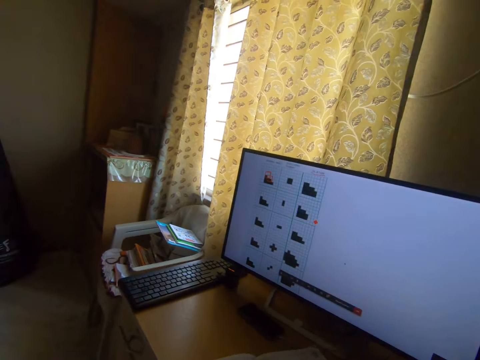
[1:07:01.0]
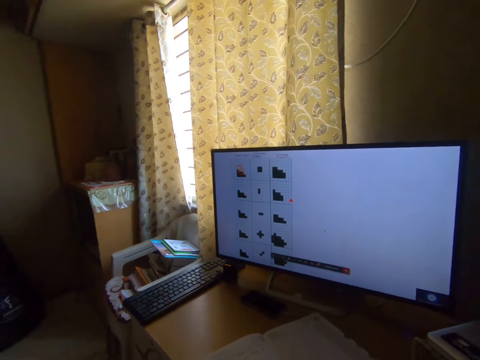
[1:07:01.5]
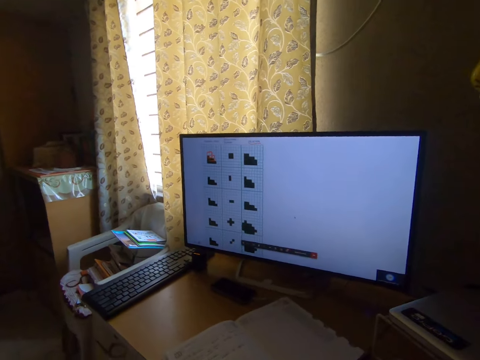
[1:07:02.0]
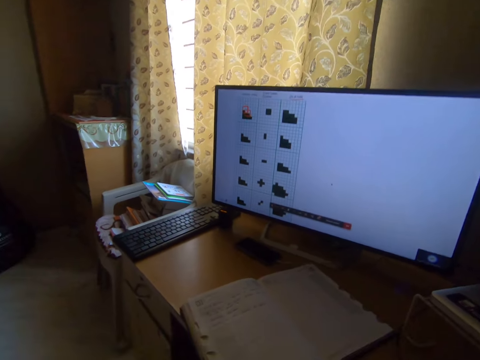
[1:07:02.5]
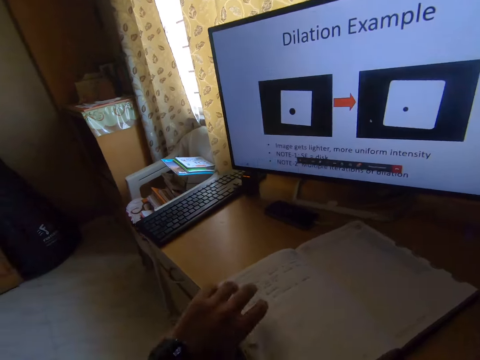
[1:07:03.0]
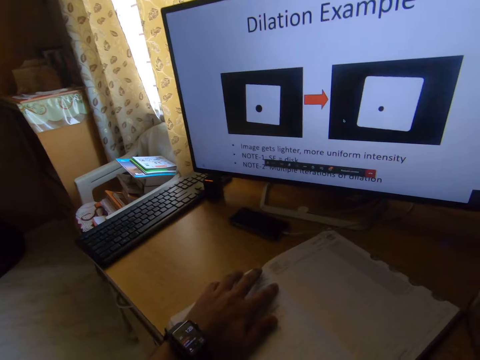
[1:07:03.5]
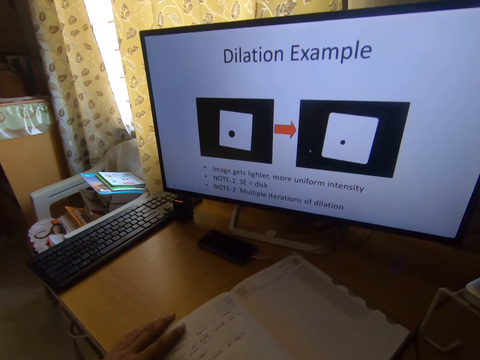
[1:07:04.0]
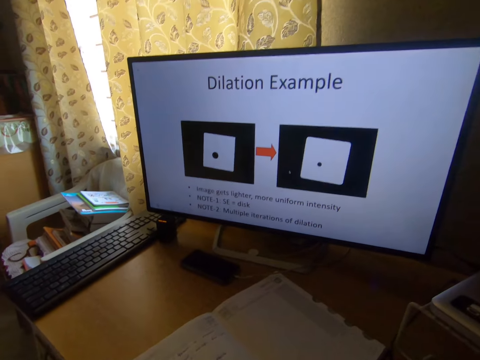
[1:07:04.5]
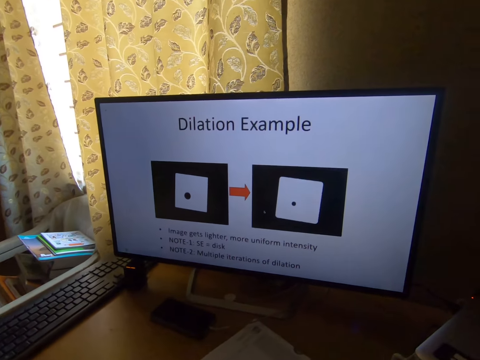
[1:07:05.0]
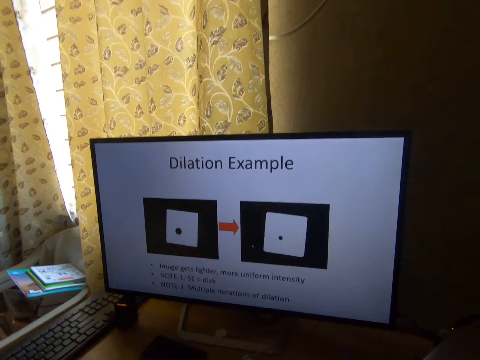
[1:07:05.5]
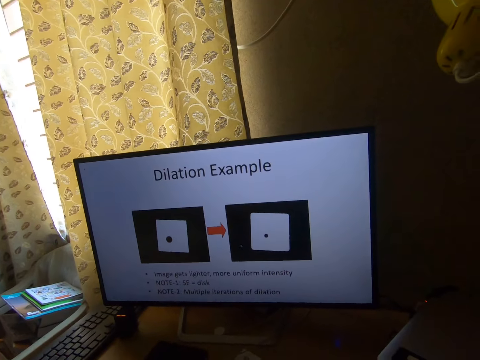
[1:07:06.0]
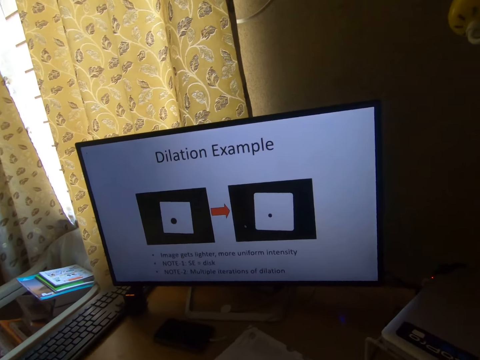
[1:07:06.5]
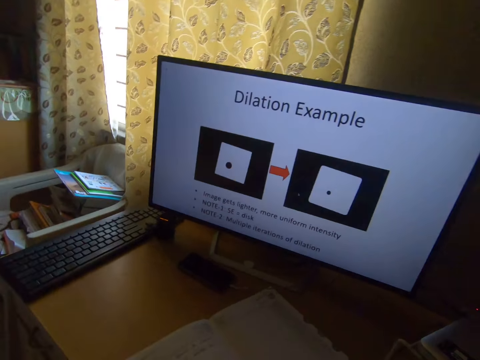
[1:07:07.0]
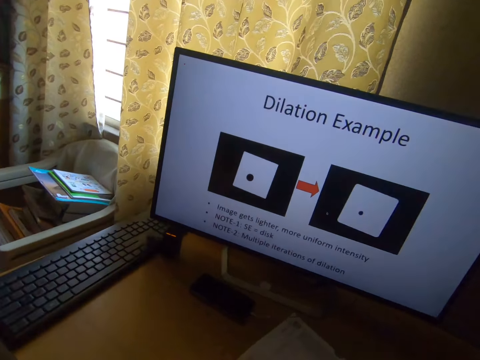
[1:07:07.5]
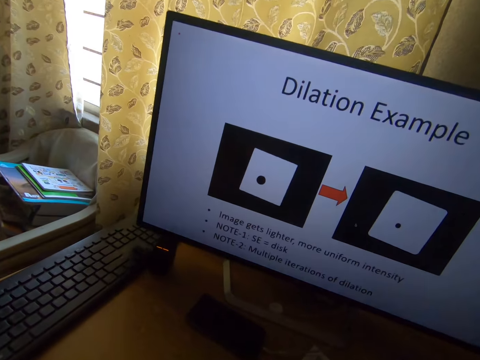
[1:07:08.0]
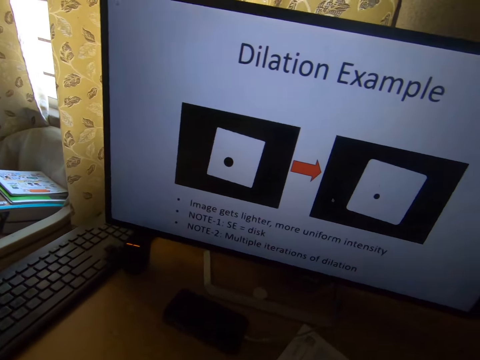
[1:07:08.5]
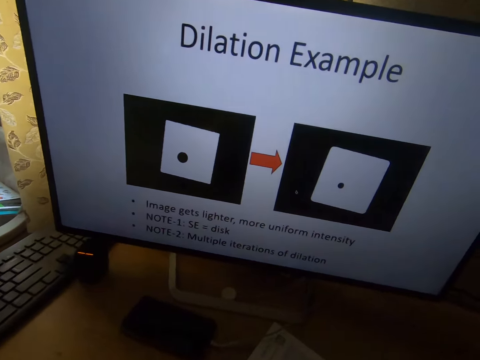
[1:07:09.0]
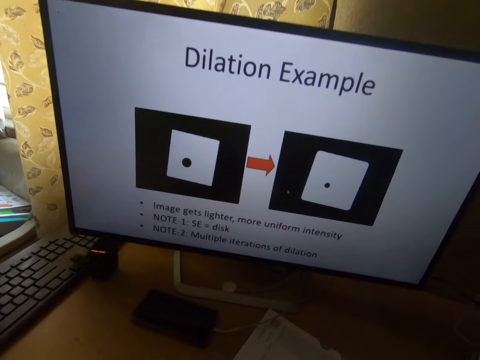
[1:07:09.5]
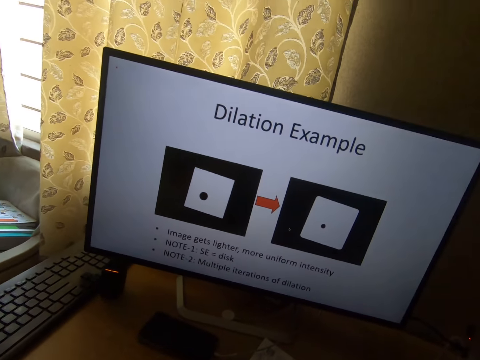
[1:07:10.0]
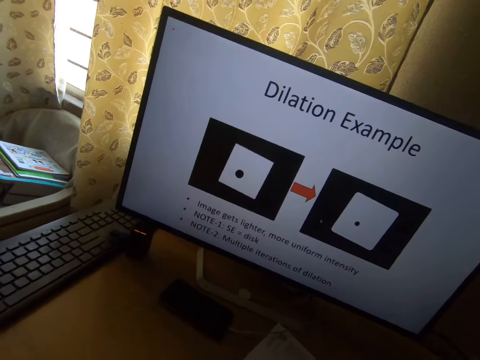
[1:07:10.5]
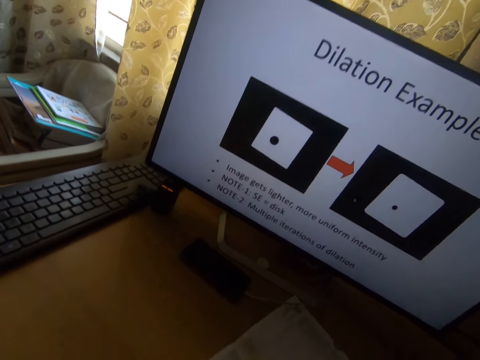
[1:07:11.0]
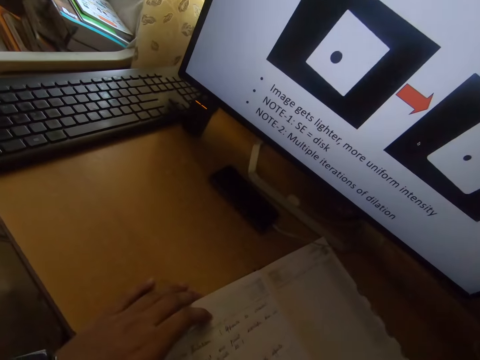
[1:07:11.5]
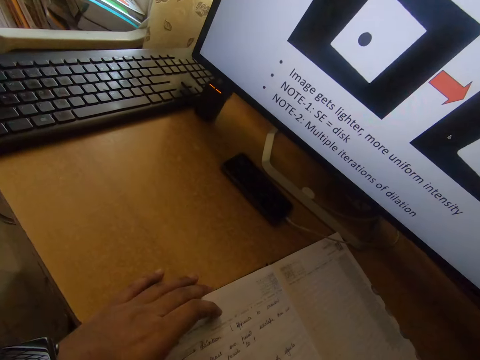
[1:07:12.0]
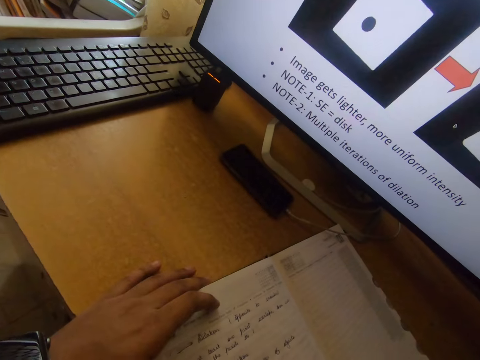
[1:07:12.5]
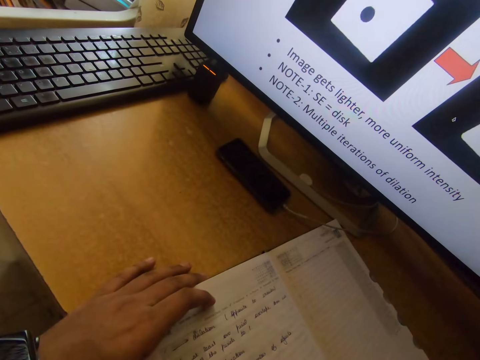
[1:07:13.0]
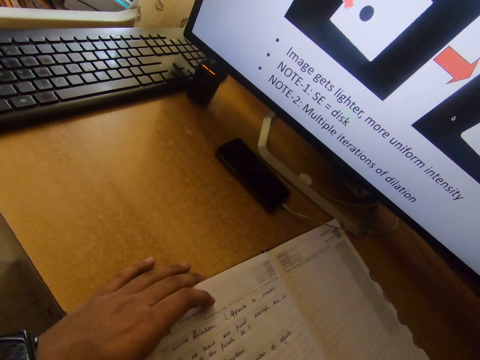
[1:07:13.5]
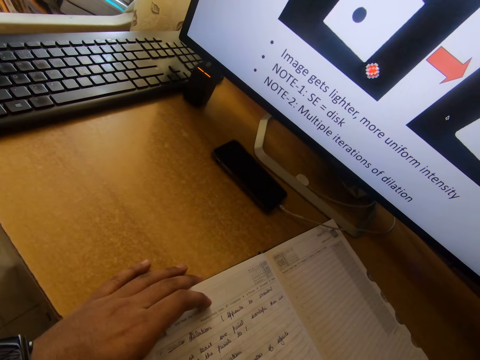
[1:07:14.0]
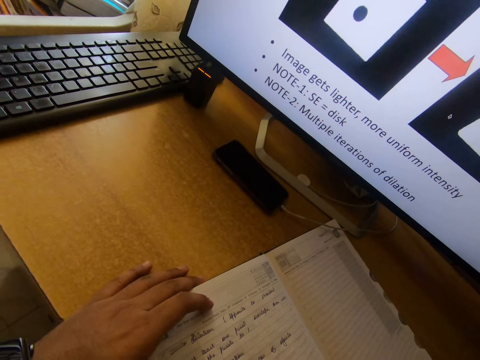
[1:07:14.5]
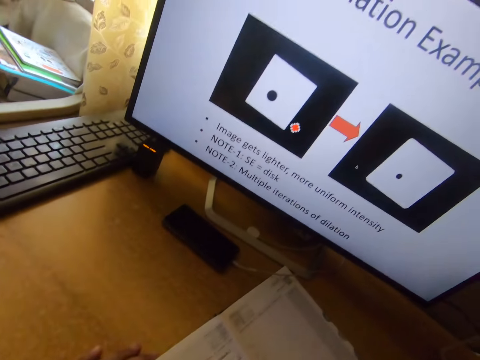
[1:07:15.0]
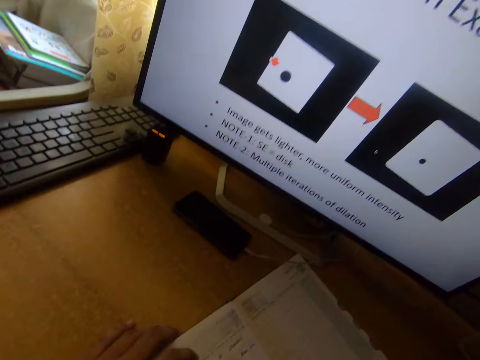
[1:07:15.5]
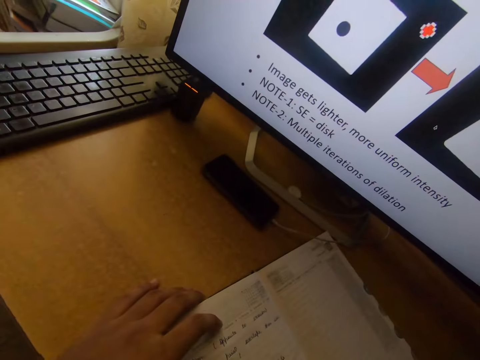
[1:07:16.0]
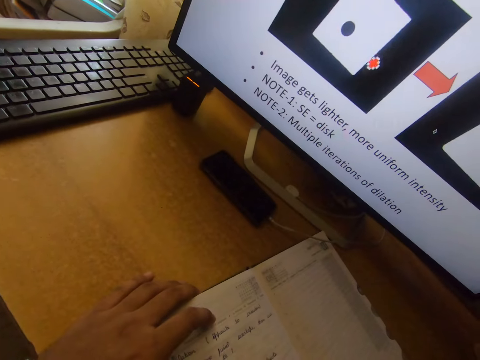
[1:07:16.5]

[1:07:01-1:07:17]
The camera wearer puts his left hand on the book on the table. He writes on the book.

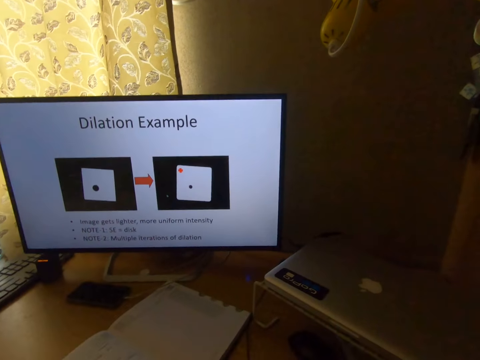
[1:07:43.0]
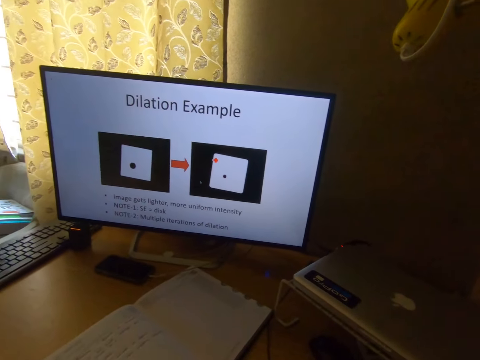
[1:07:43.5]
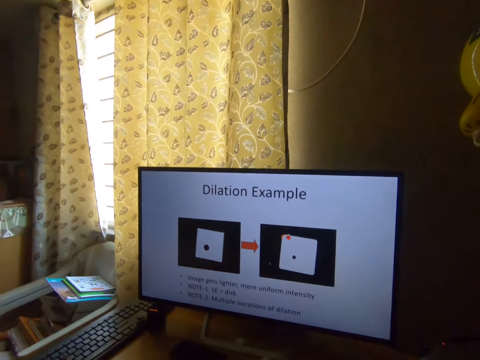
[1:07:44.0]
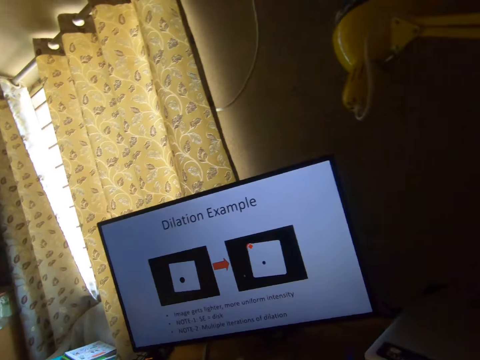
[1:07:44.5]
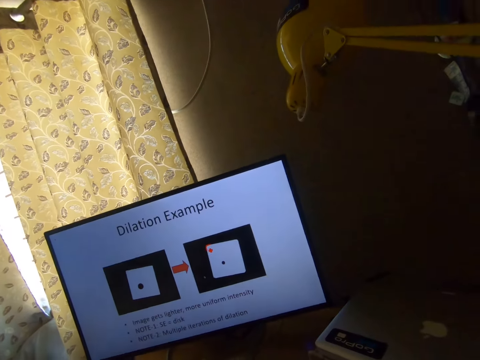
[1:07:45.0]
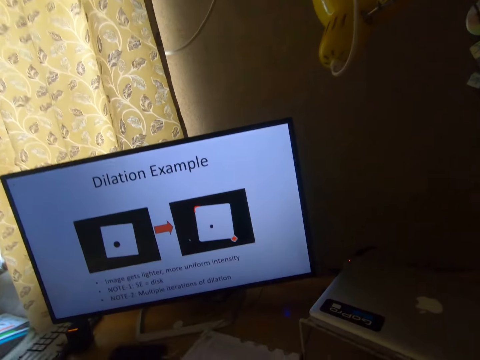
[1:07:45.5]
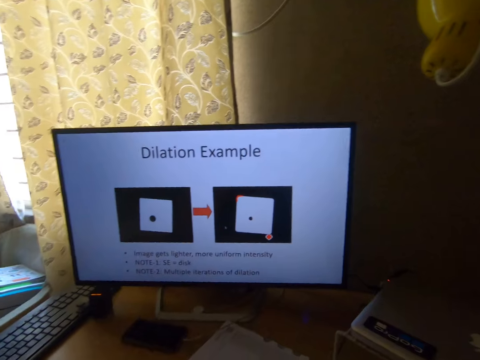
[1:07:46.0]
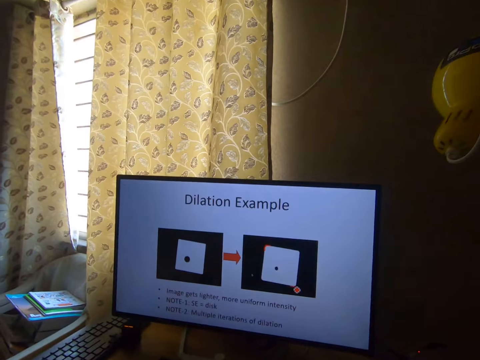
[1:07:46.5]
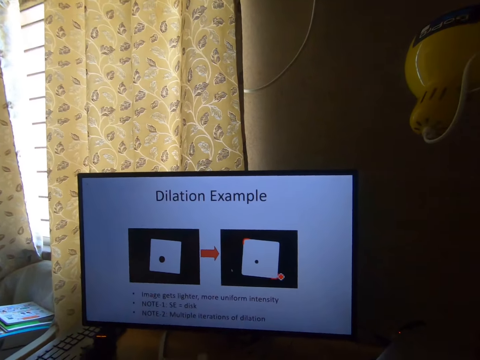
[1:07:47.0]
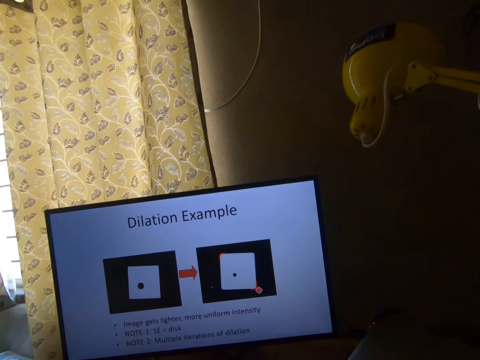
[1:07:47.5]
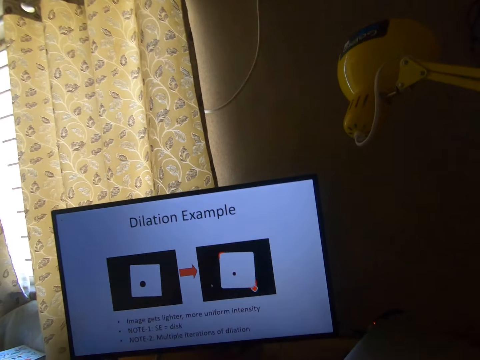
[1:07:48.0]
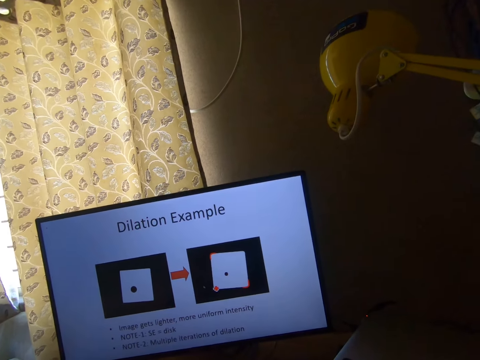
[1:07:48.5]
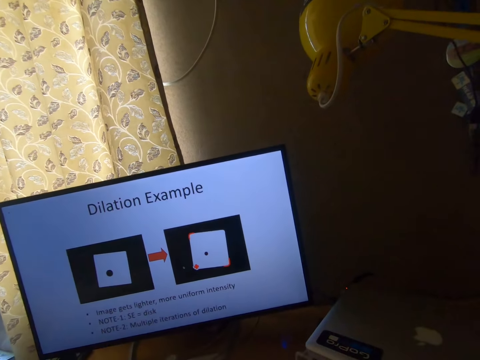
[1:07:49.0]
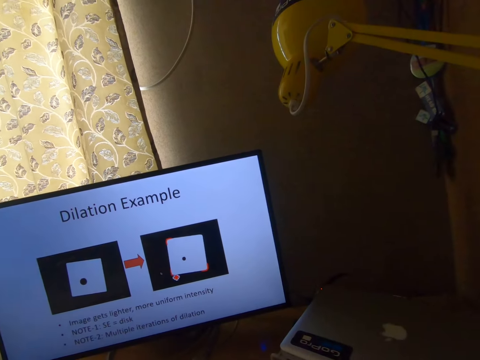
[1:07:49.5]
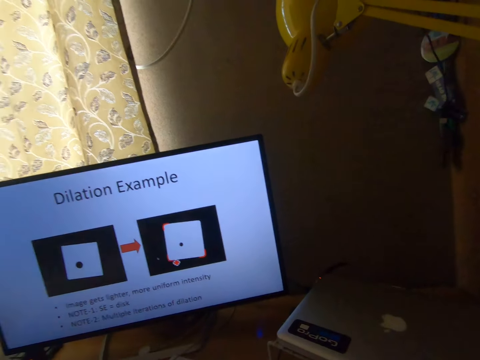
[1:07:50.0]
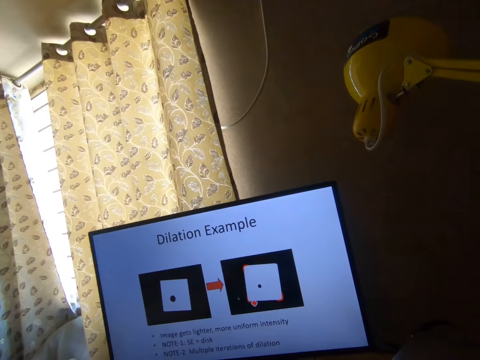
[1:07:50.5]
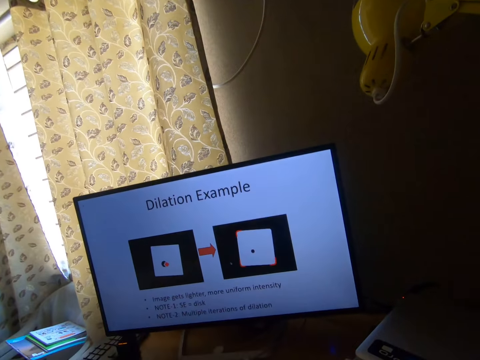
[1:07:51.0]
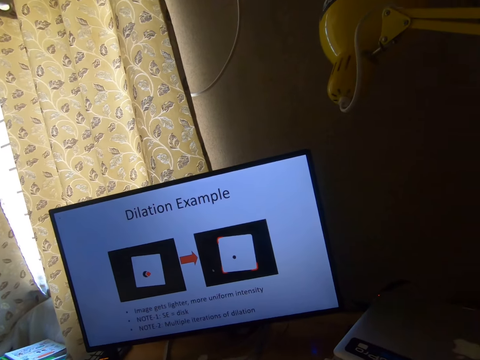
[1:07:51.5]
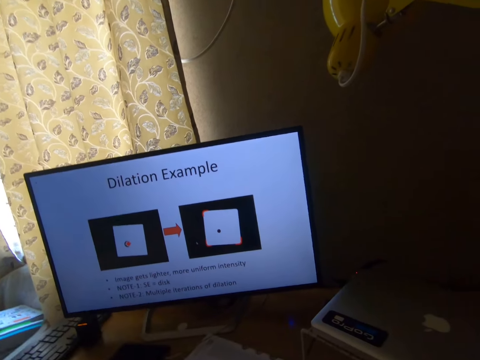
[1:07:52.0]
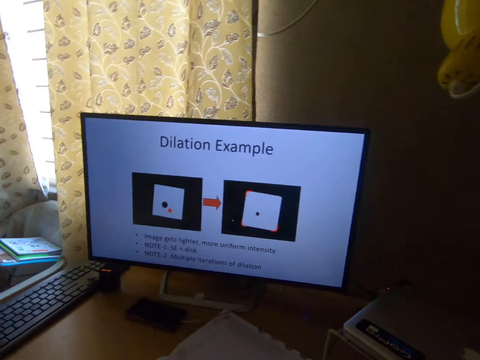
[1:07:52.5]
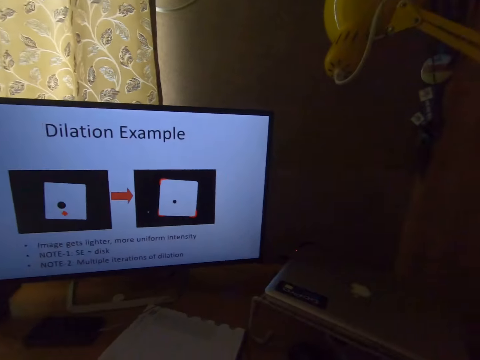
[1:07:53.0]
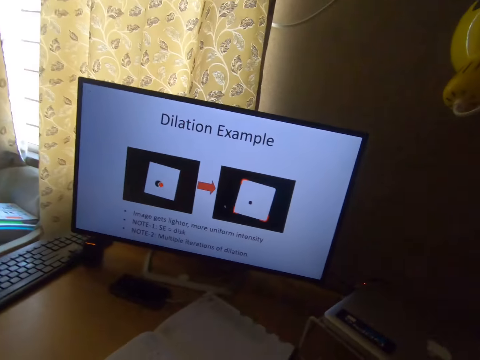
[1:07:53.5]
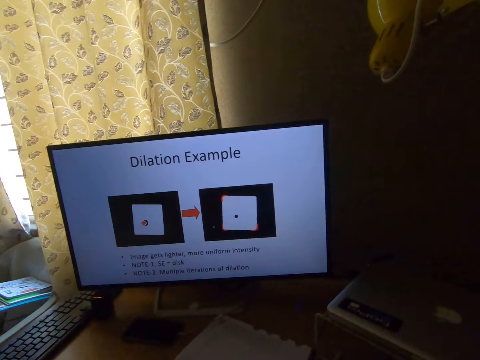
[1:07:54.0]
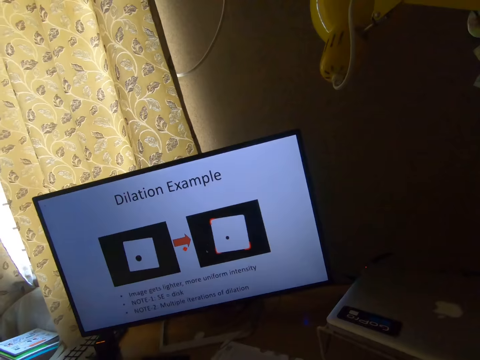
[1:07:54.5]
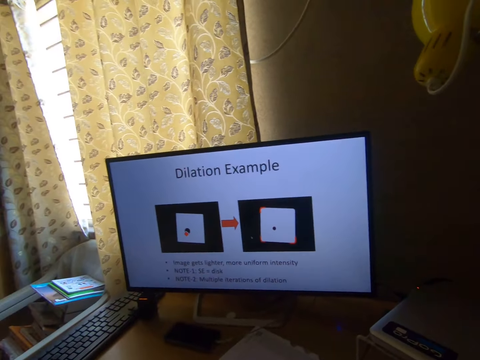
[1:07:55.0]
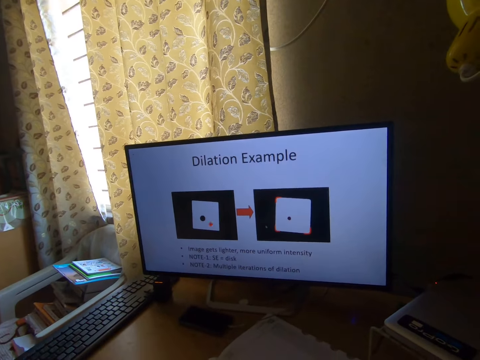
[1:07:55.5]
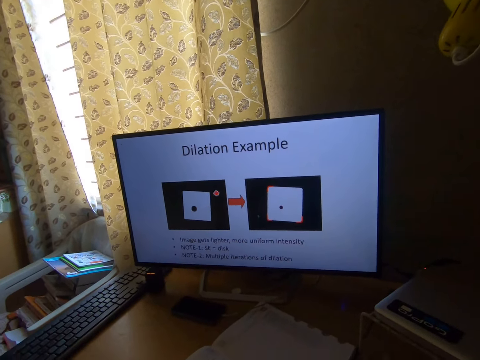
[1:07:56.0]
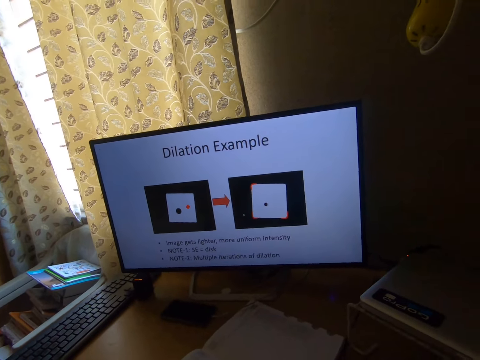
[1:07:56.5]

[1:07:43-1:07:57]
The camera wearer draws on the computer with a mouse. They move the cursor on the computer.
